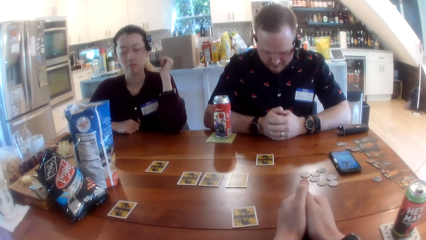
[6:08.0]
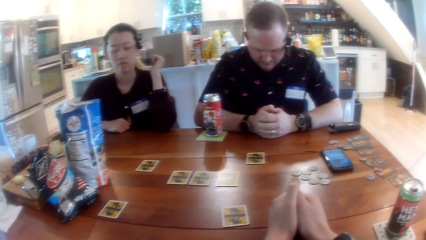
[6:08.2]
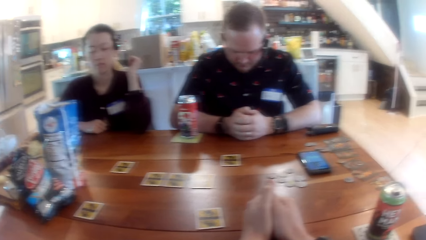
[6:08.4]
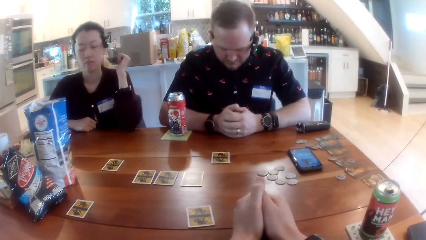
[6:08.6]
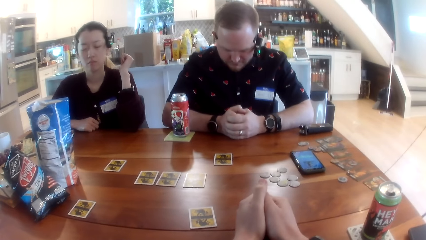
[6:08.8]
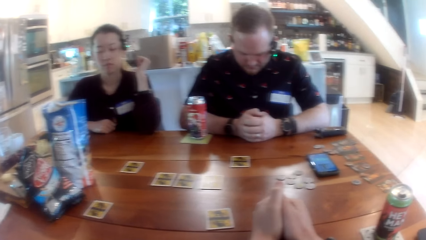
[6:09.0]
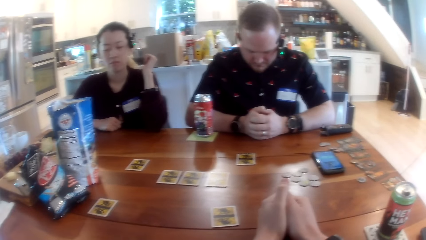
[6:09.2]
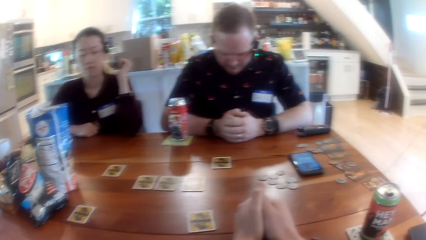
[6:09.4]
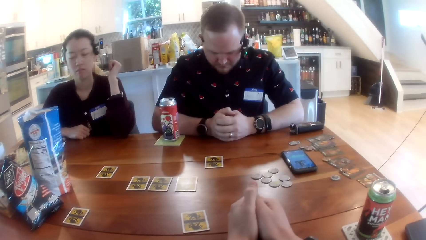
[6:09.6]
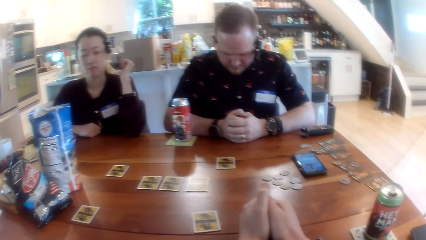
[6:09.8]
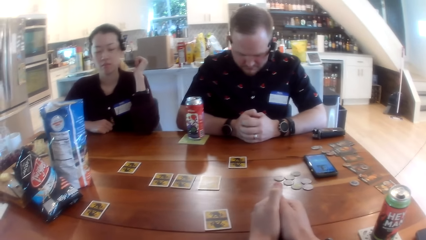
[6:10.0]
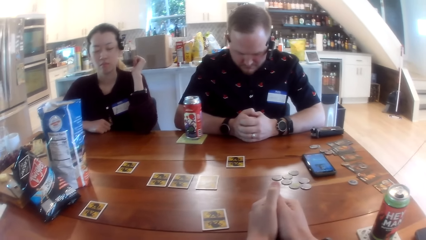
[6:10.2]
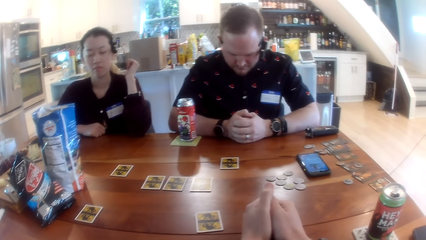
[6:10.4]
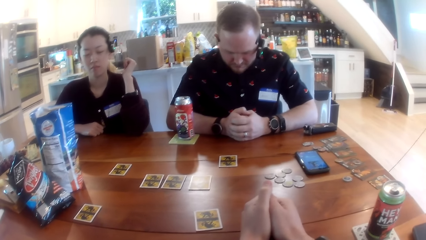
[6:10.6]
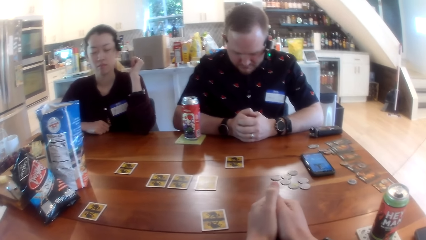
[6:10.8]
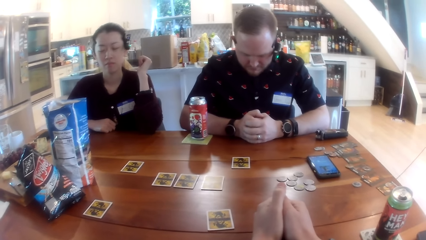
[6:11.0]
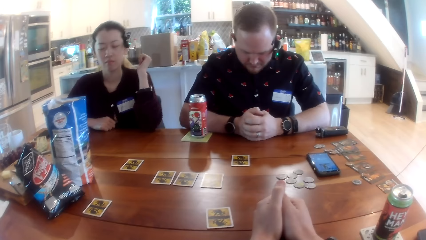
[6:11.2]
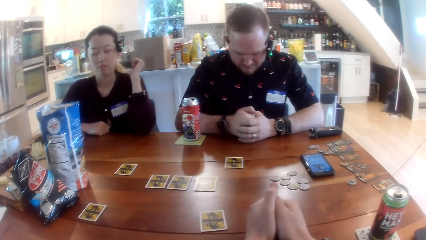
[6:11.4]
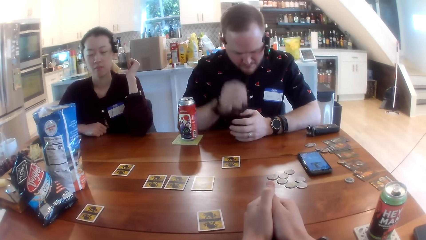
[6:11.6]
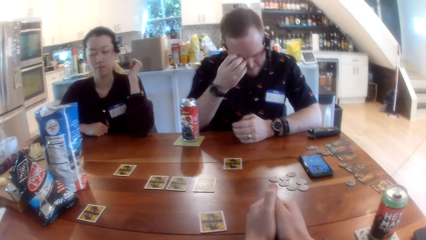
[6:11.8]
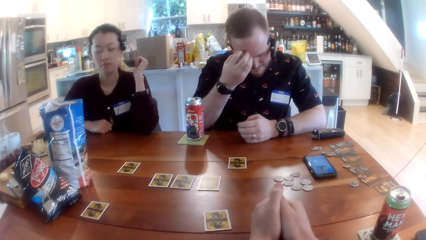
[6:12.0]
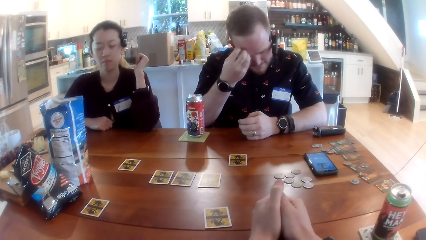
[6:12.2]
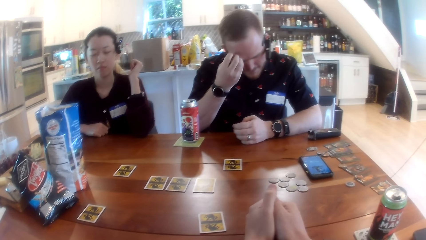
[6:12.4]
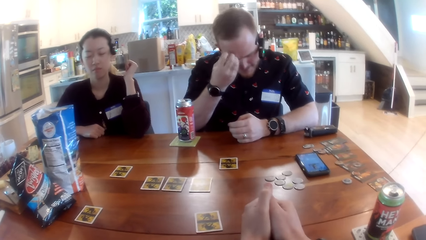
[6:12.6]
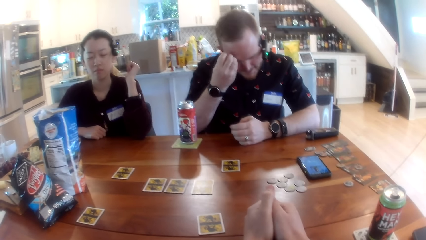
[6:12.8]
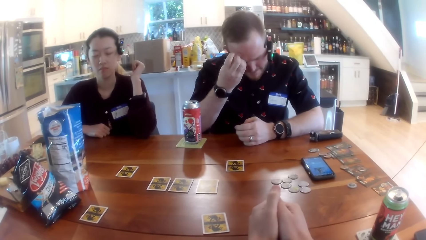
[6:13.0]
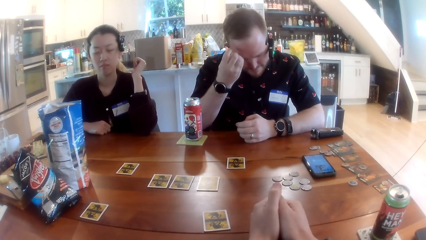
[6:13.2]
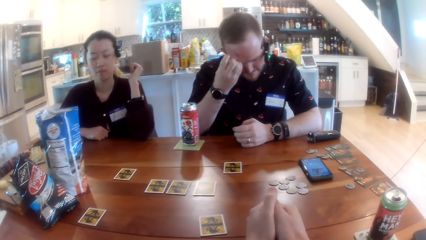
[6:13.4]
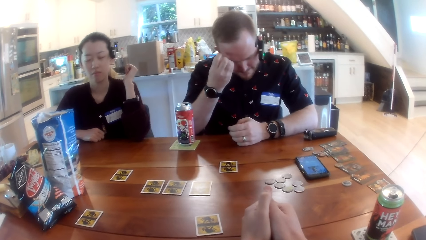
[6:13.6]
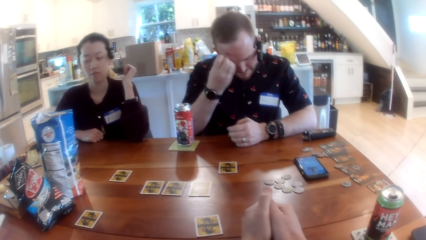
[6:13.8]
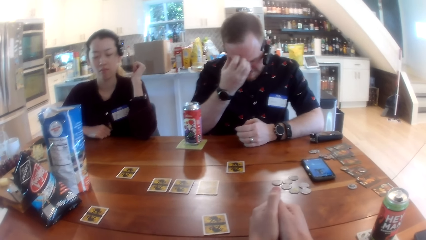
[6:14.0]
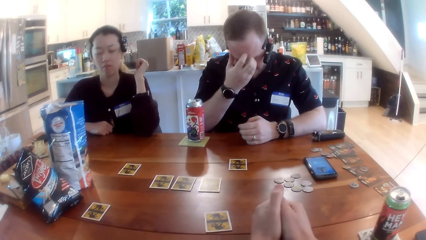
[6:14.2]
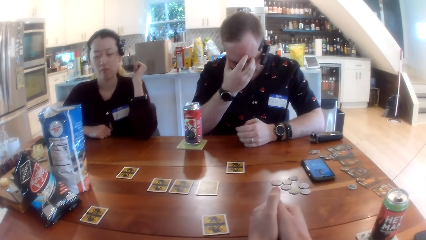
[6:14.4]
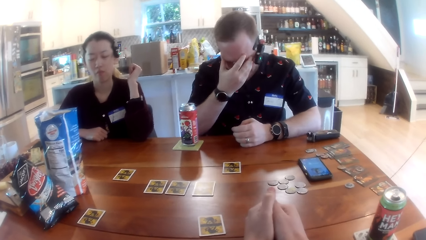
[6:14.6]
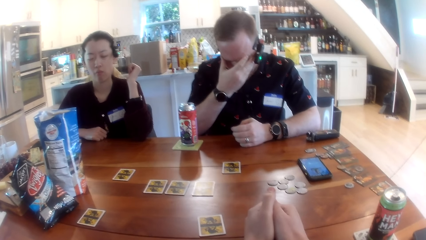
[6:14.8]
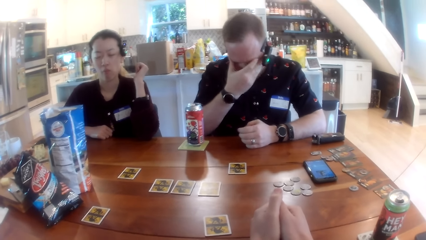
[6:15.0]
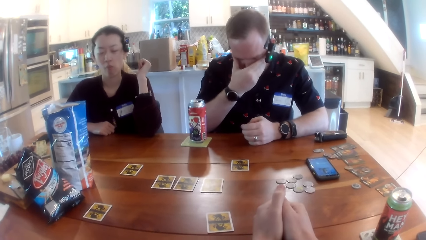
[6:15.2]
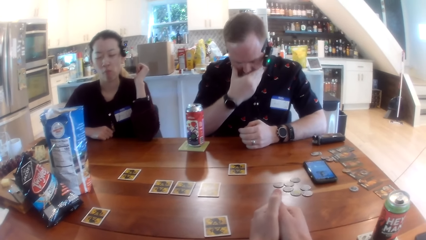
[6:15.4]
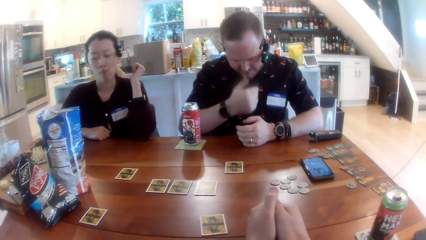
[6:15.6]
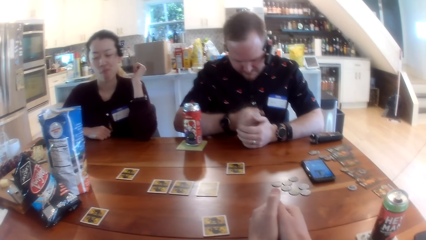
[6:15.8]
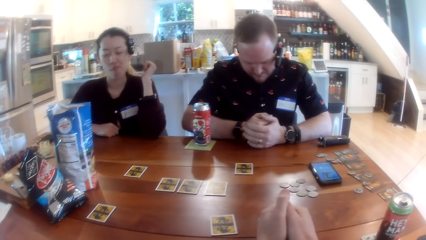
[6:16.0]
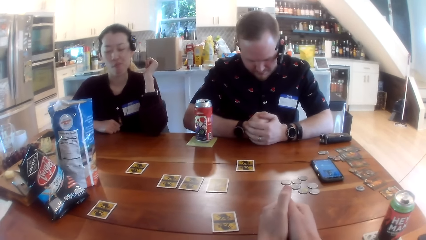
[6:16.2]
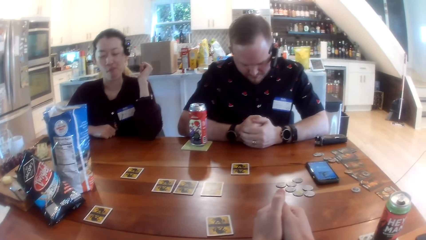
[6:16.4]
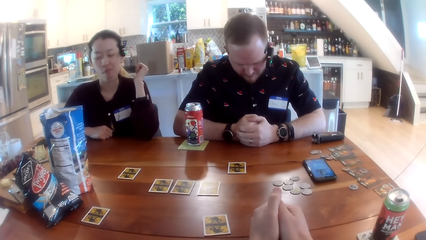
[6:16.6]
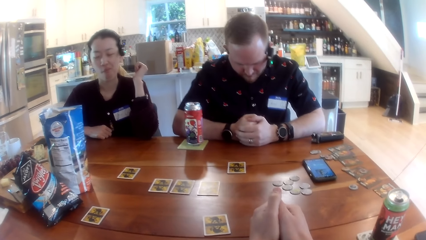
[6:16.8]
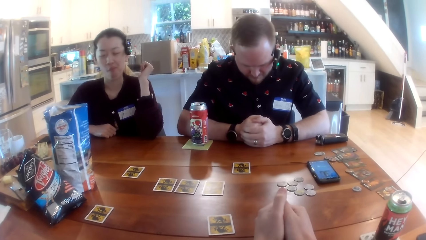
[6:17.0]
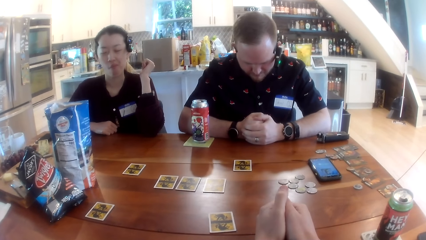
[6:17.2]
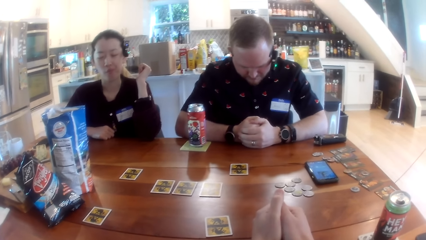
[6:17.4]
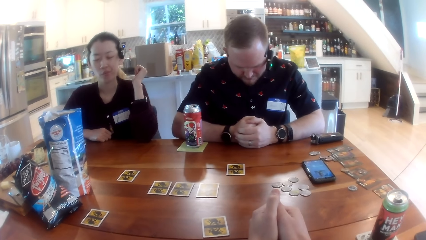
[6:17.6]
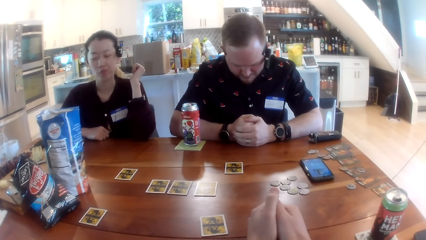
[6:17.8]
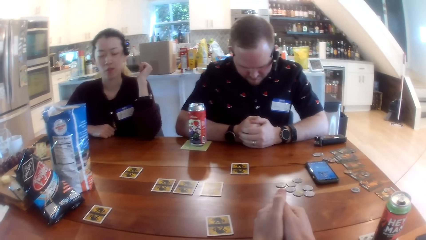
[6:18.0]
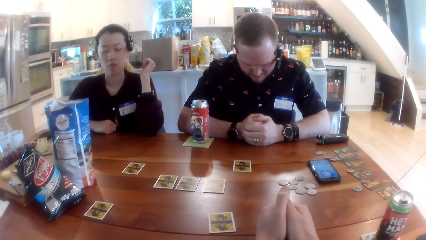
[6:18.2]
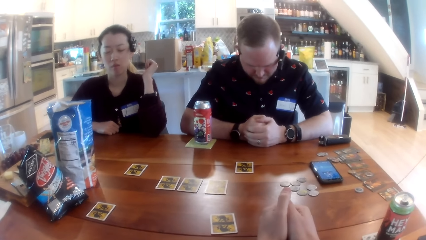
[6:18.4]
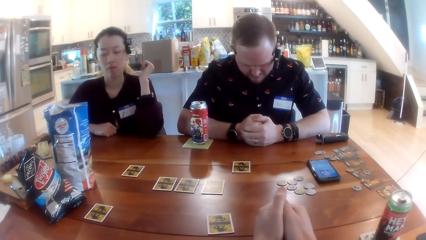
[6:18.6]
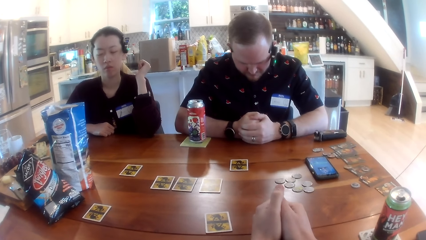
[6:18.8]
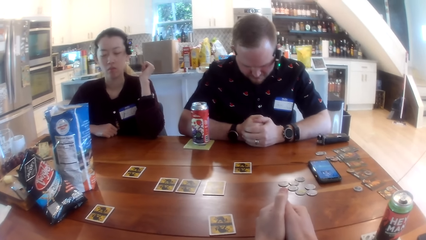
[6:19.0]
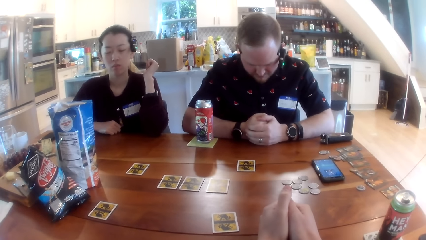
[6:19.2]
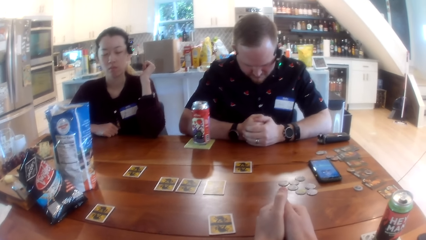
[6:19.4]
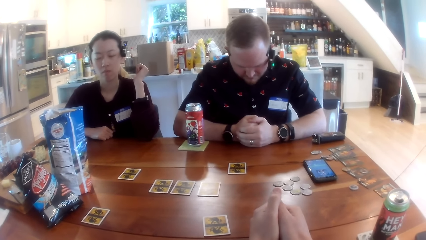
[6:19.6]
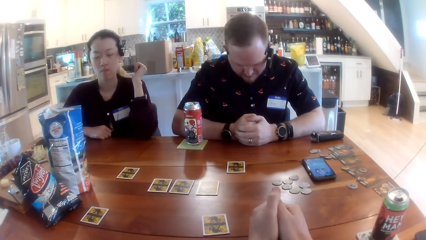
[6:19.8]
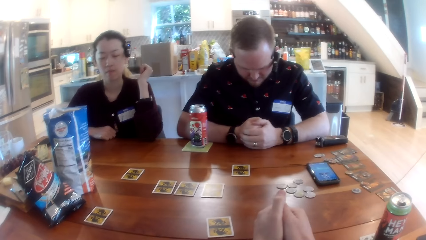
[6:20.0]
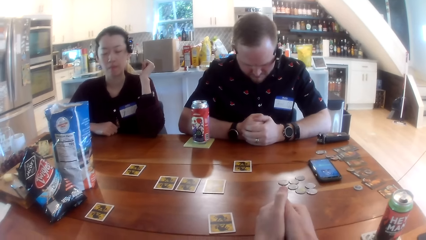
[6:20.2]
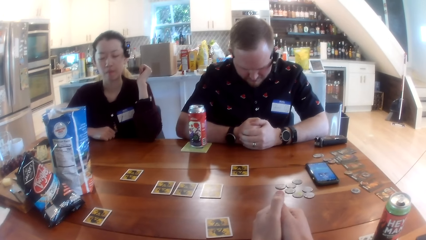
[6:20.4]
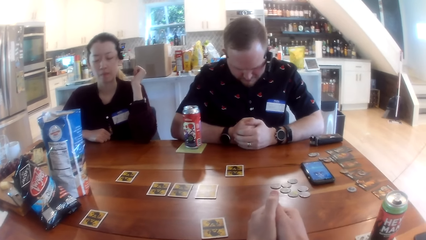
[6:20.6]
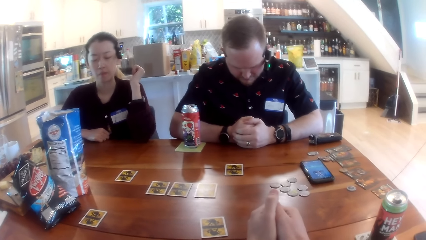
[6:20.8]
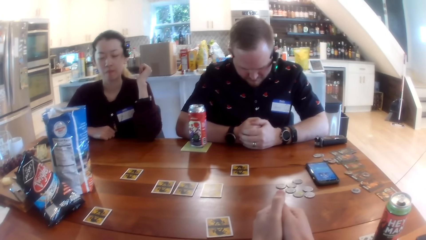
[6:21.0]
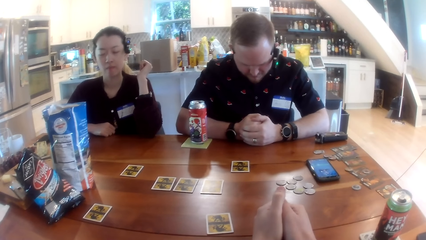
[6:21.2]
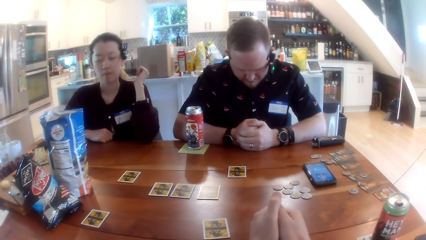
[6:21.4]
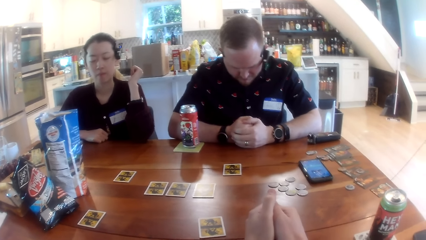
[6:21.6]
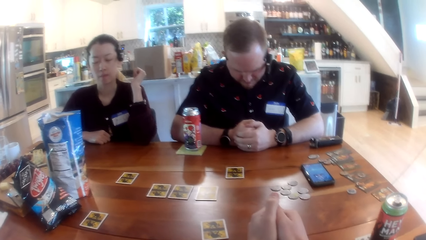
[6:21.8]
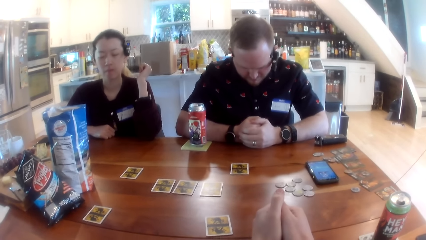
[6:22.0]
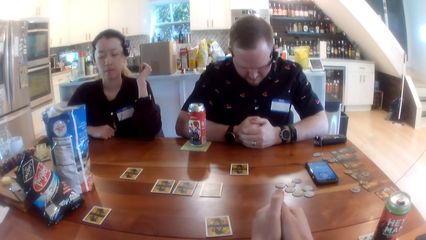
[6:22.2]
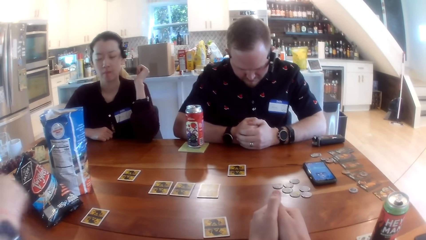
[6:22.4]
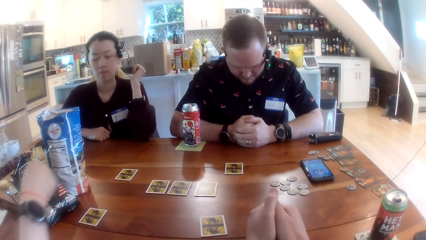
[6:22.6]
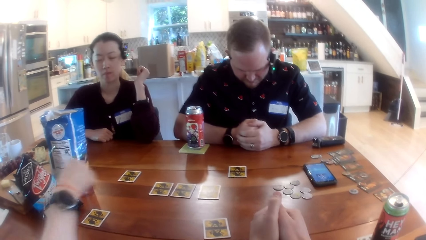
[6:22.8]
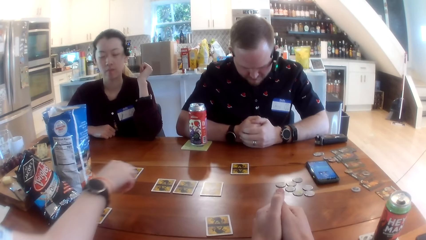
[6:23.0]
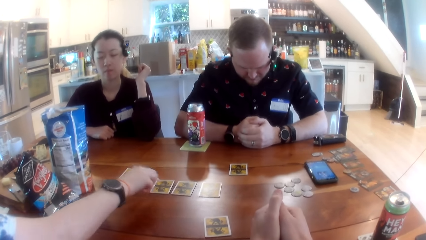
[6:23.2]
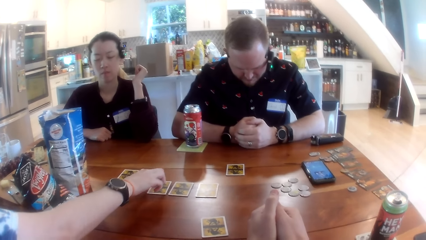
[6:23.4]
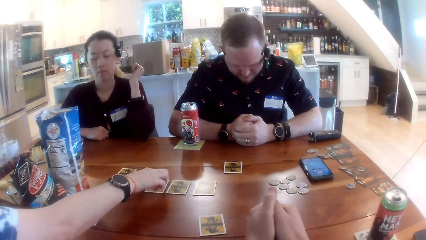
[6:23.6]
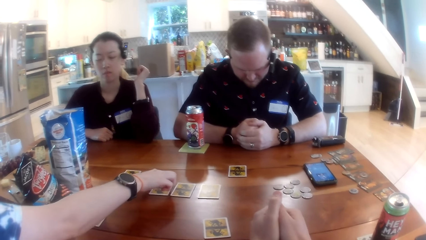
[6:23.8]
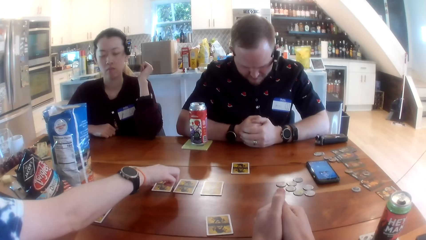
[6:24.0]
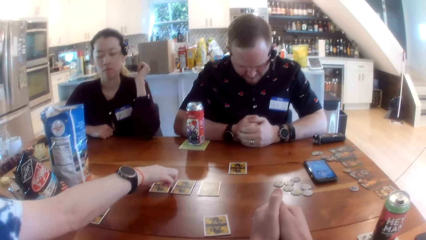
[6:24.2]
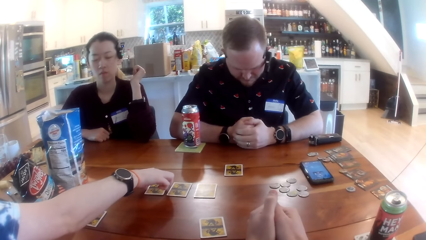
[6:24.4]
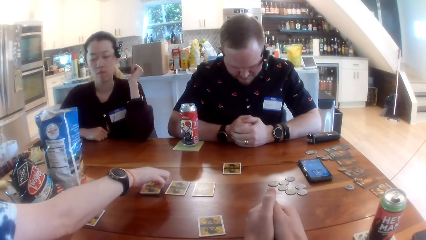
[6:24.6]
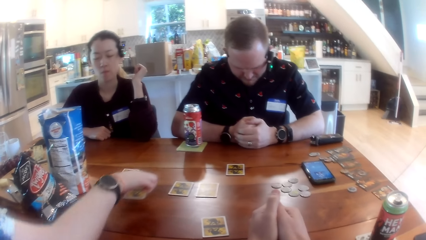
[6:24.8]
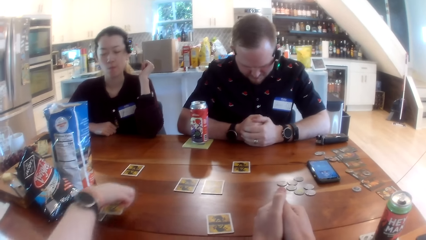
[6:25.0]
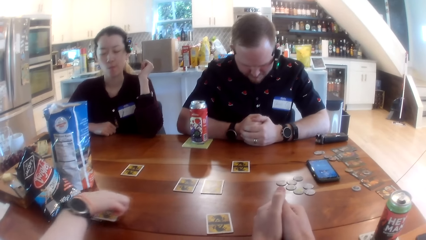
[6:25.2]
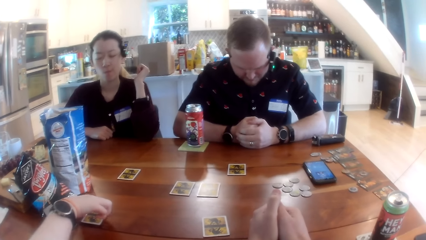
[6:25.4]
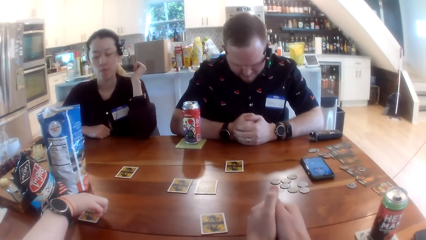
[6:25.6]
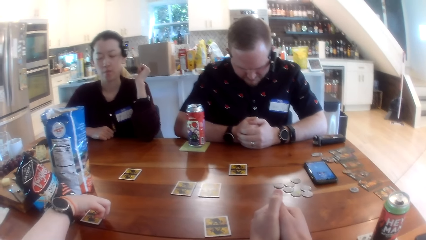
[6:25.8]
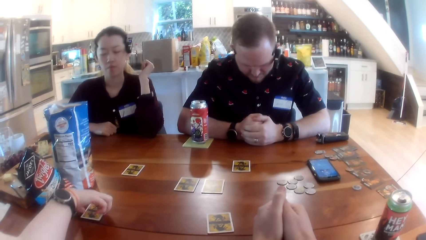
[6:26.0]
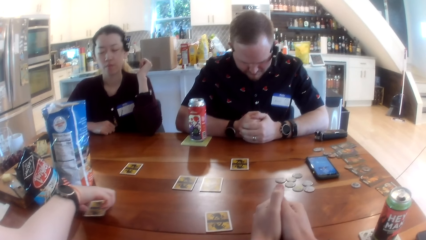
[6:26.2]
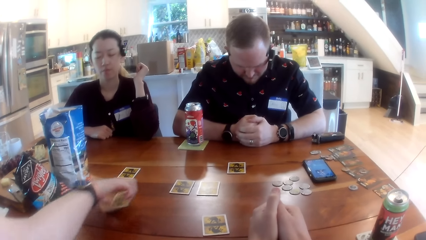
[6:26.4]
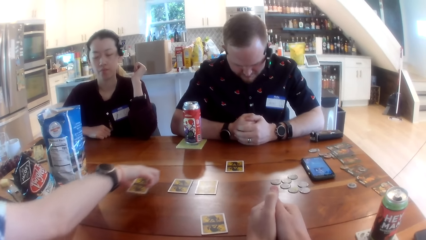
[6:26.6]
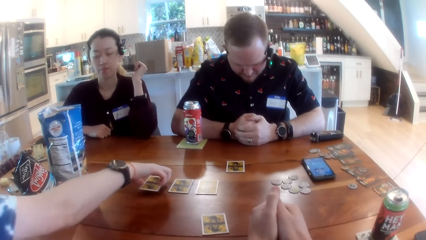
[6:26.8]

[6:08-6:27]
The man scratches his face with his right hand. The woman repositions two cards on the table with her right hand. She picks up a card with her right hand.
